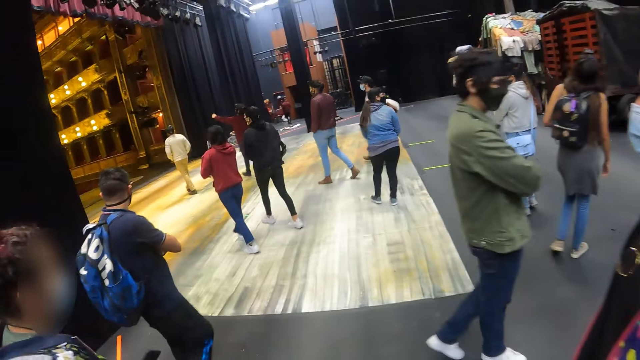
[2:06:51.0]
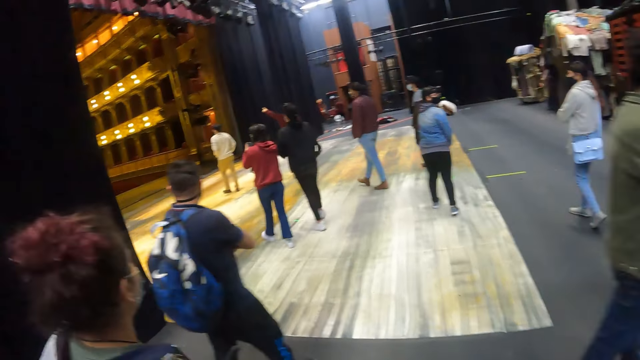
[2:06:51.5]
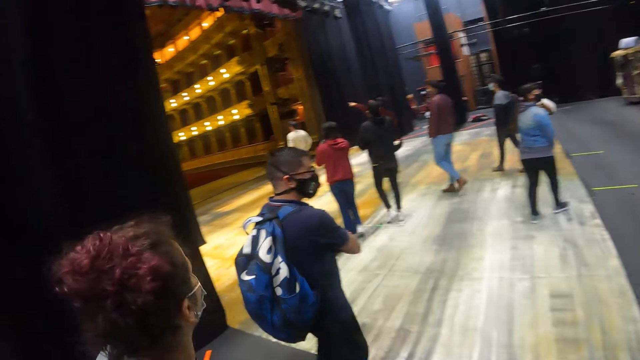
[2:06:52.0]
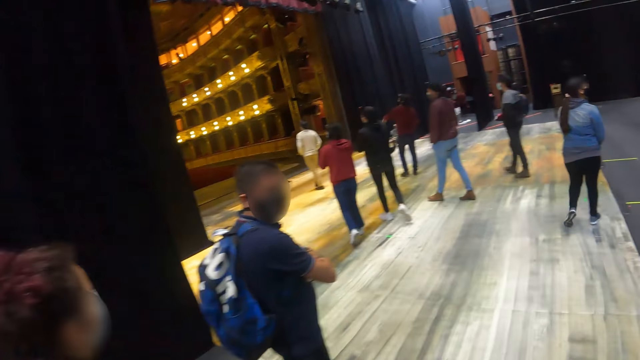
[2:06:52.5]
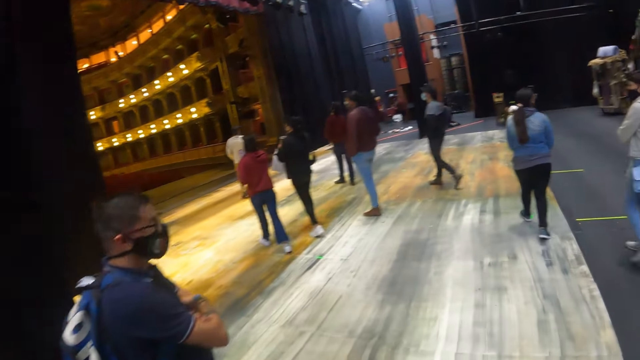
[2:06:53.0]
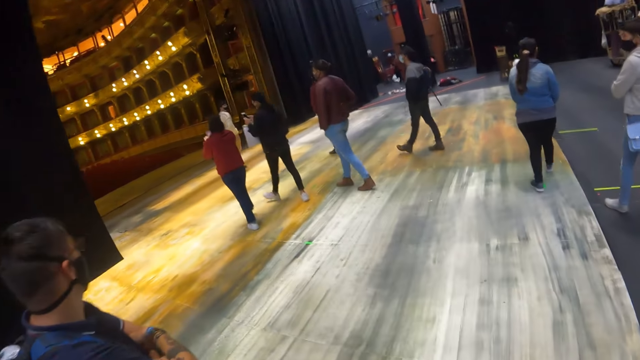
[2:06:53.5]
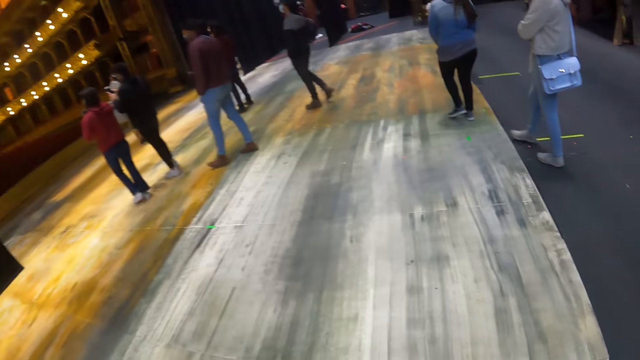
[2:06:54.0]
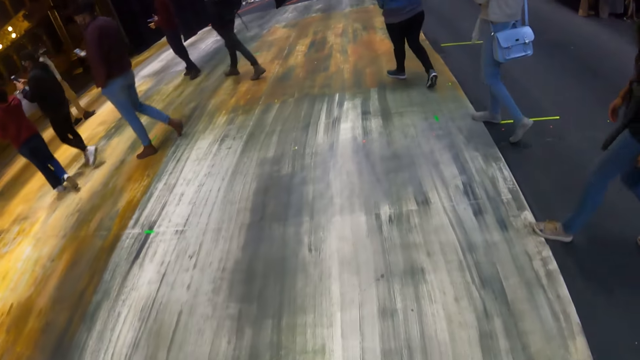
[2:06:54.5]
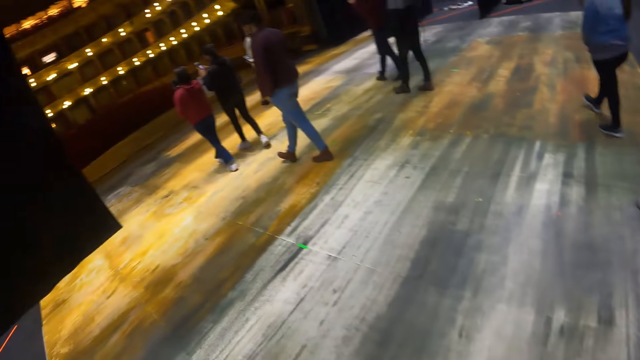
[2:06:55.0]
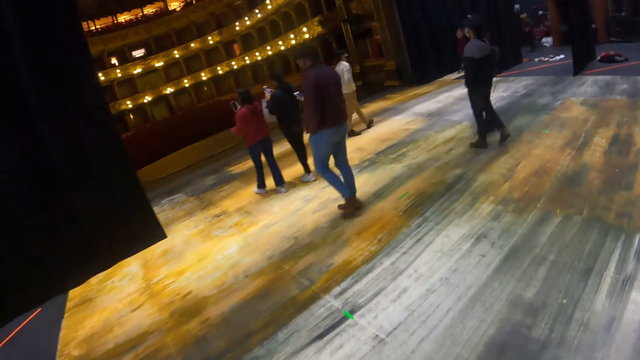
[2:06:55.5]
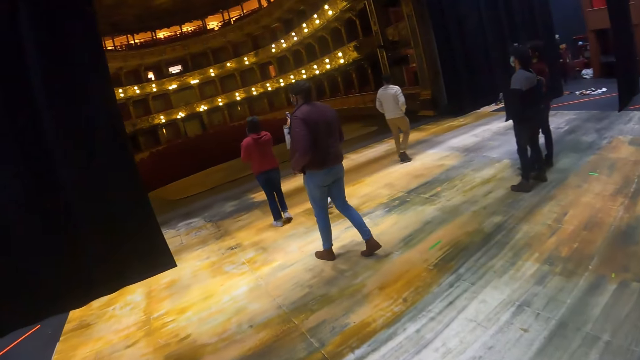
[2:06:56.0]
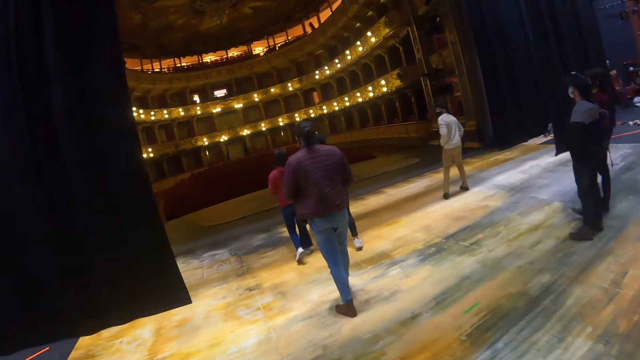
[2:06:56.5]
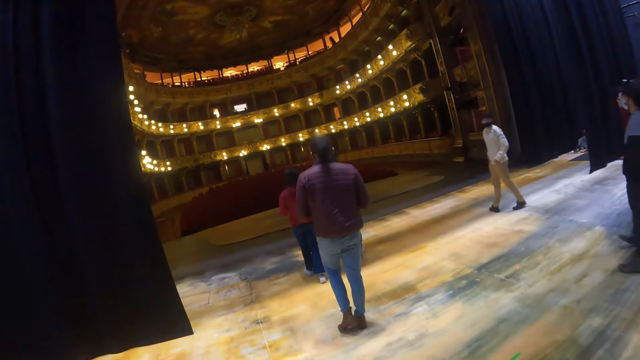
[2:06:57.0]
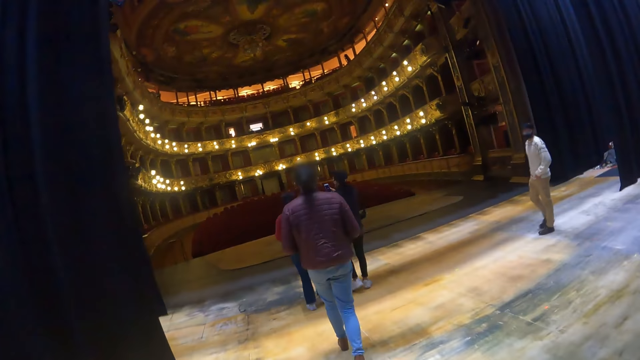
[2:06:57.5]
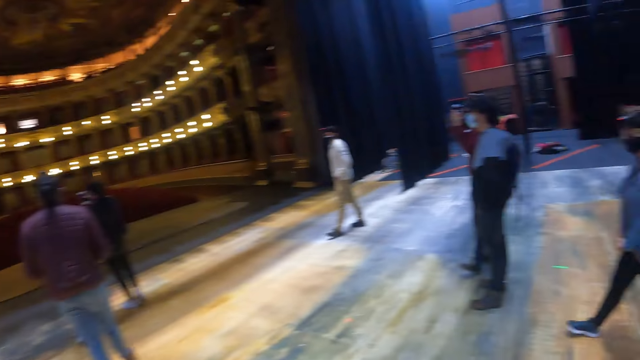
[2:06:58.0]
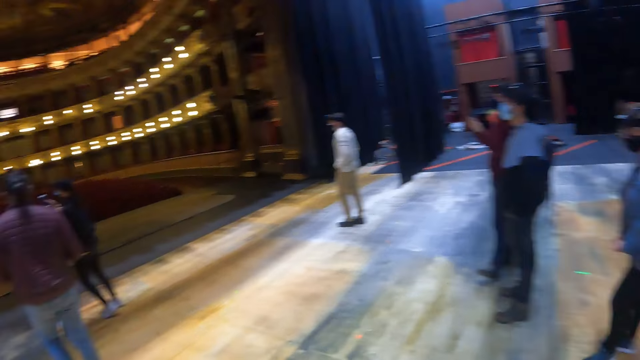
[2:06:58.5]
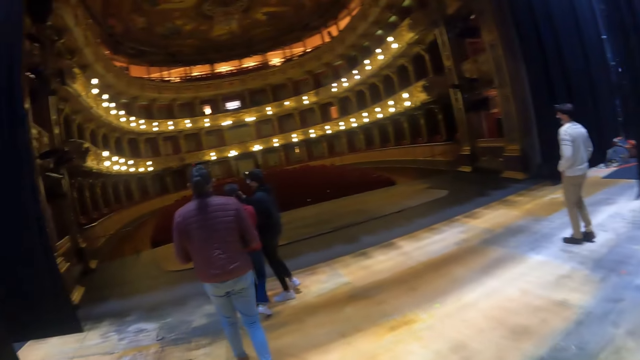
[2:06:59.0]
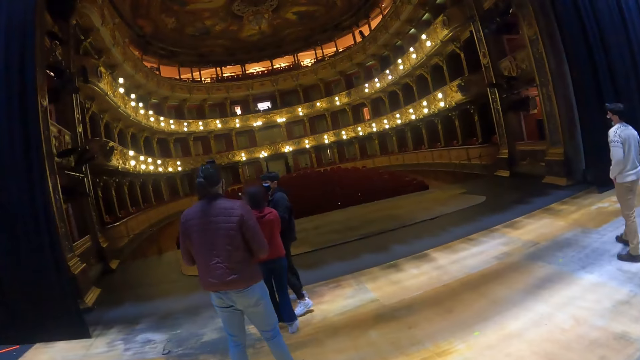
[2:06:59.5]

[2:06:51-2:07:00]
The camera wearer walks around the hall.

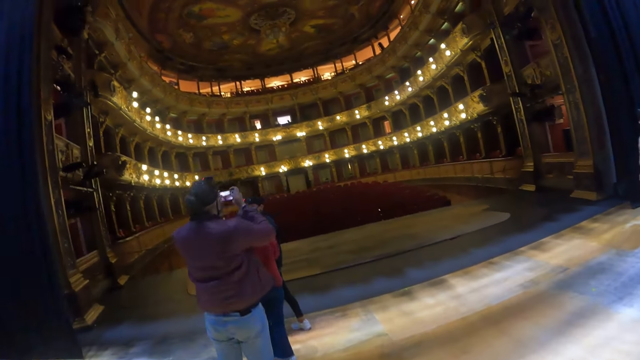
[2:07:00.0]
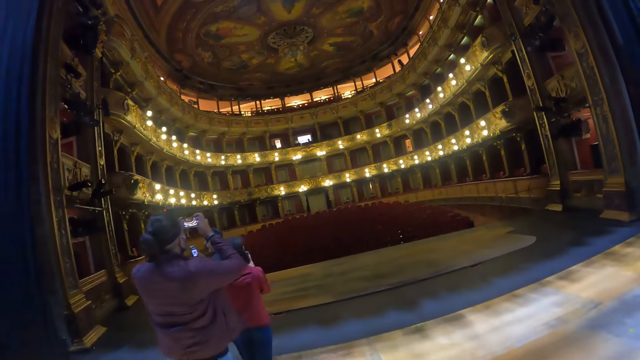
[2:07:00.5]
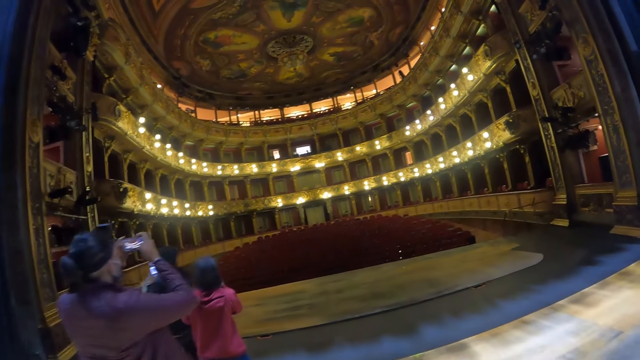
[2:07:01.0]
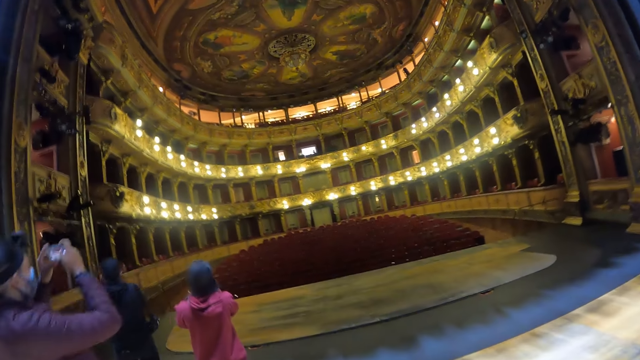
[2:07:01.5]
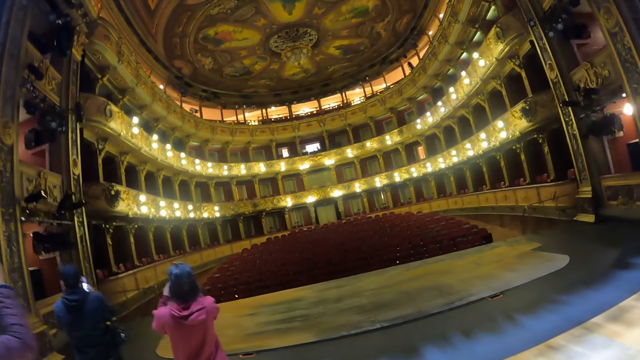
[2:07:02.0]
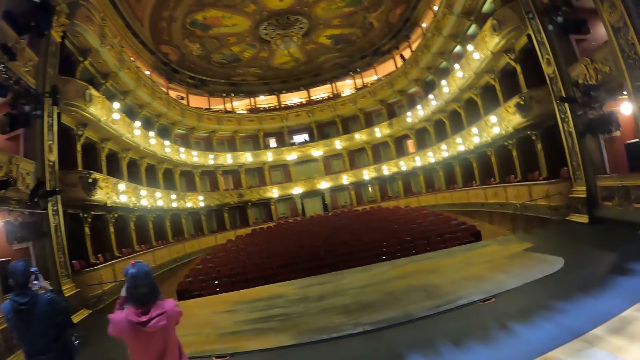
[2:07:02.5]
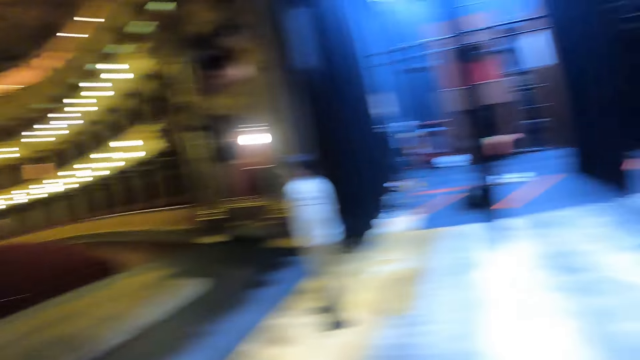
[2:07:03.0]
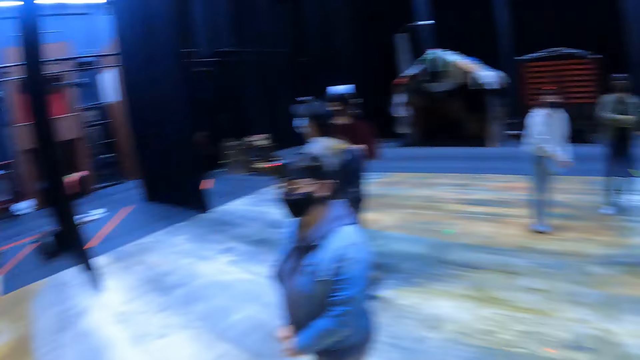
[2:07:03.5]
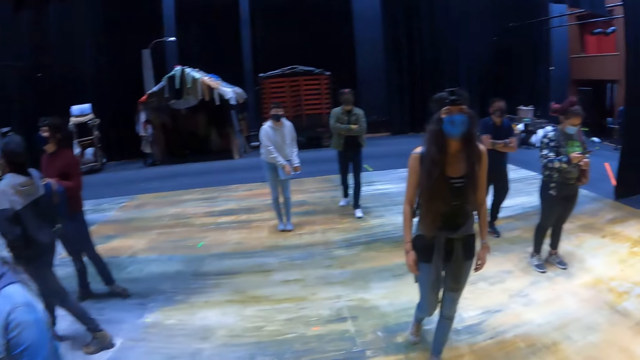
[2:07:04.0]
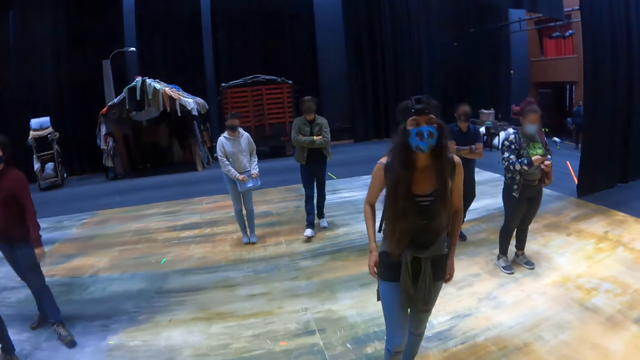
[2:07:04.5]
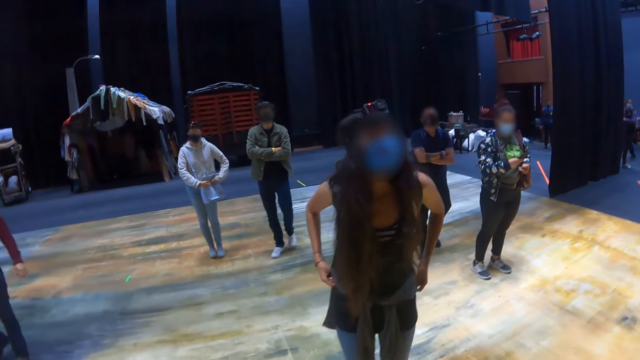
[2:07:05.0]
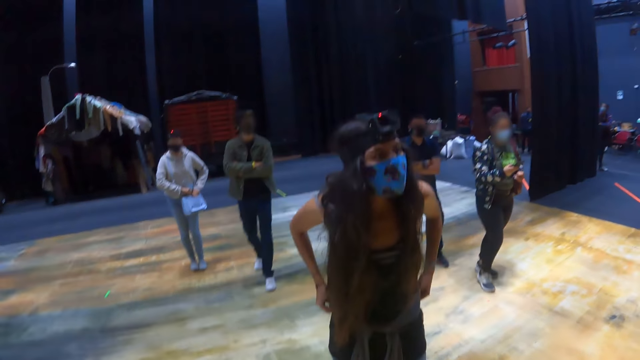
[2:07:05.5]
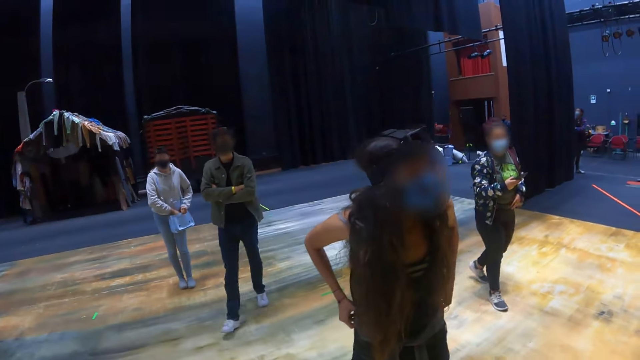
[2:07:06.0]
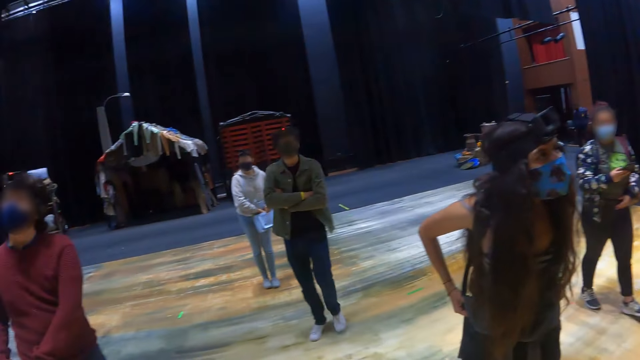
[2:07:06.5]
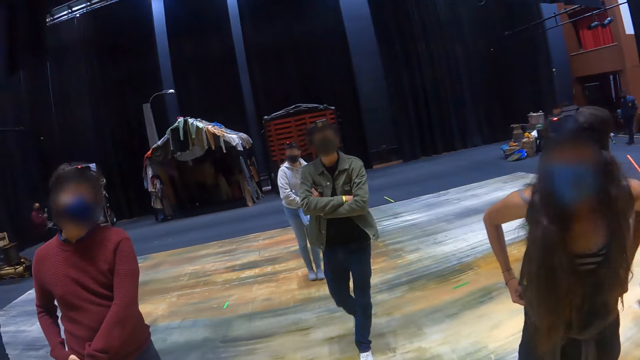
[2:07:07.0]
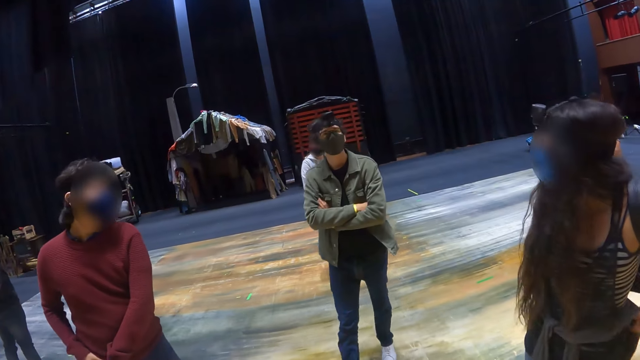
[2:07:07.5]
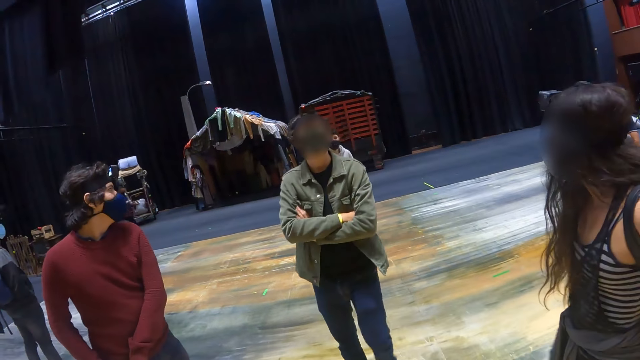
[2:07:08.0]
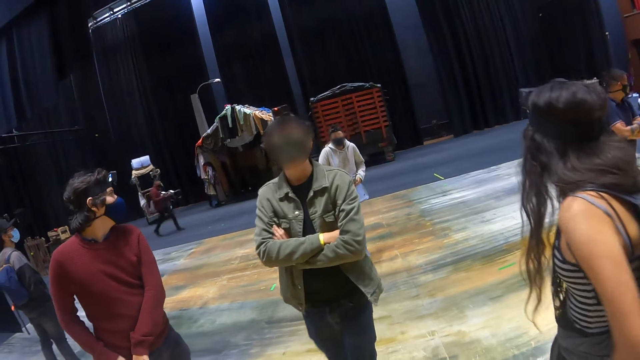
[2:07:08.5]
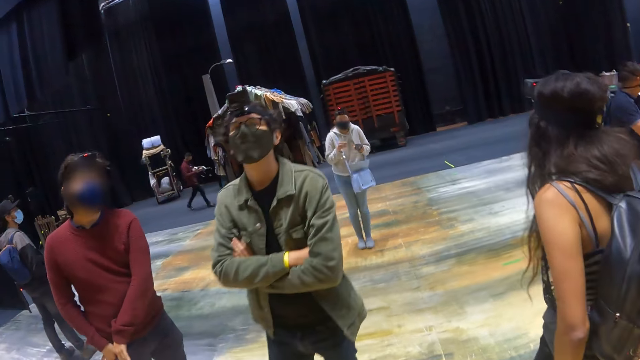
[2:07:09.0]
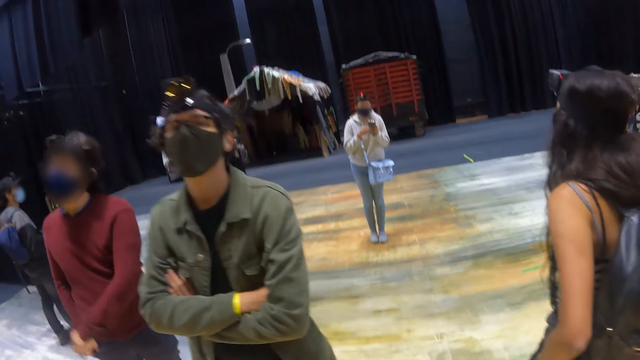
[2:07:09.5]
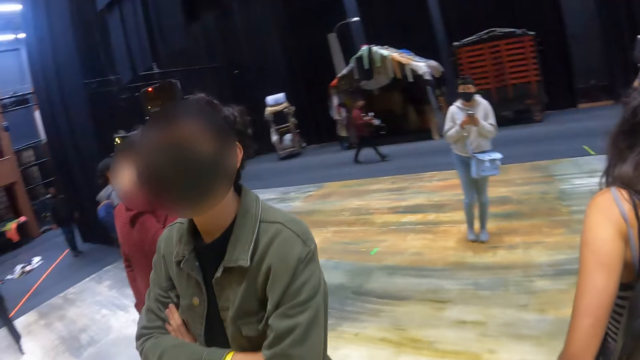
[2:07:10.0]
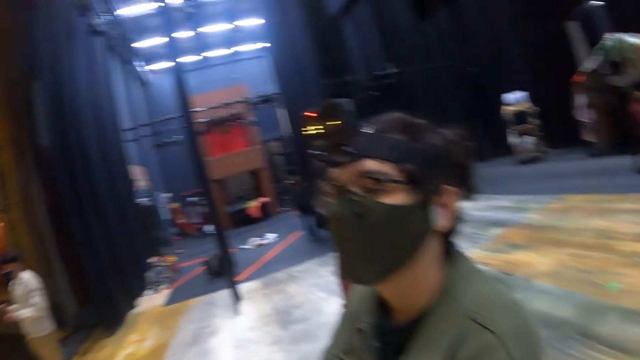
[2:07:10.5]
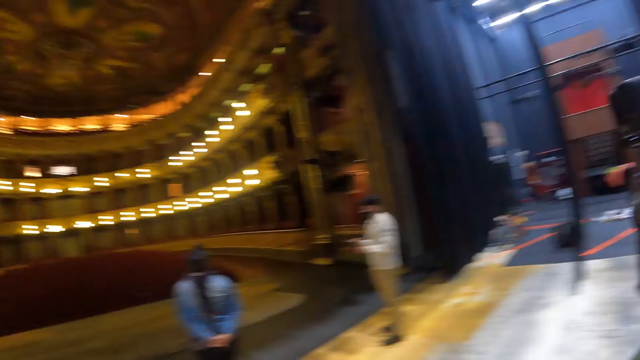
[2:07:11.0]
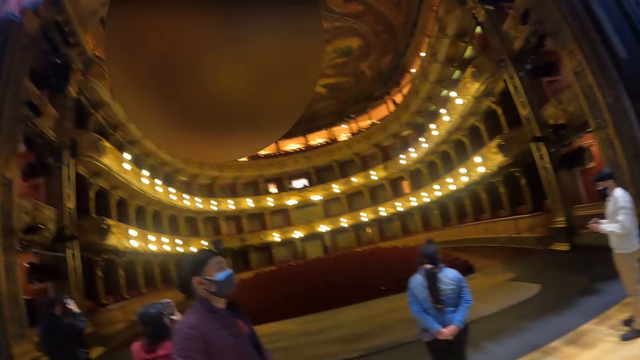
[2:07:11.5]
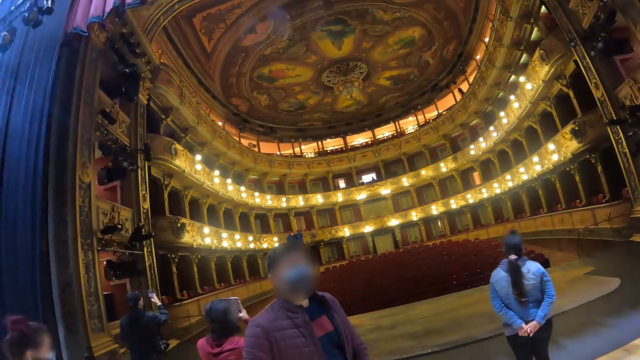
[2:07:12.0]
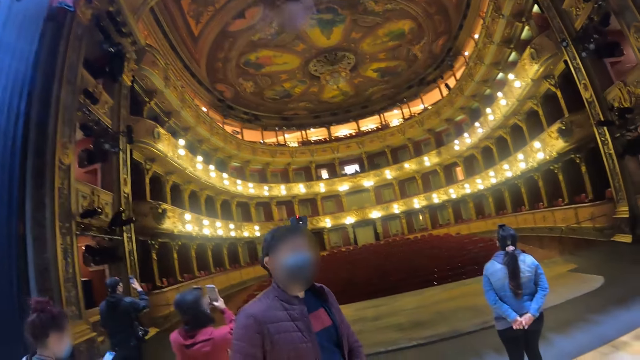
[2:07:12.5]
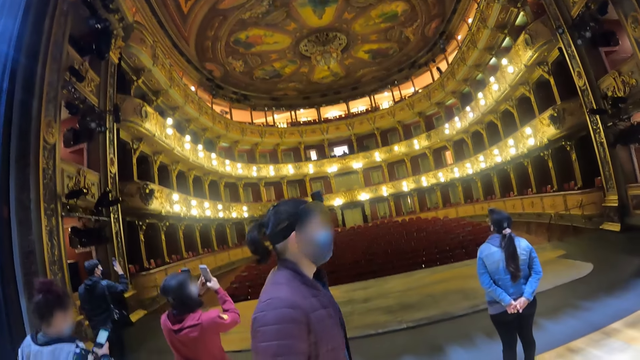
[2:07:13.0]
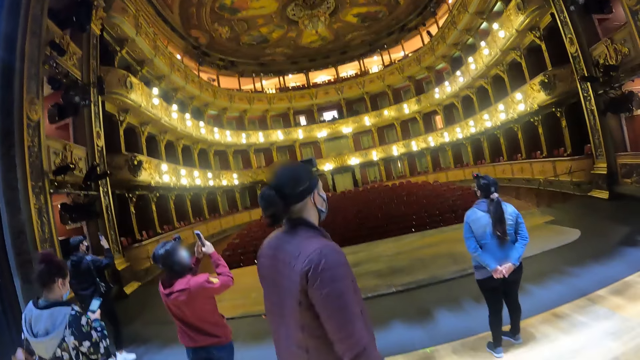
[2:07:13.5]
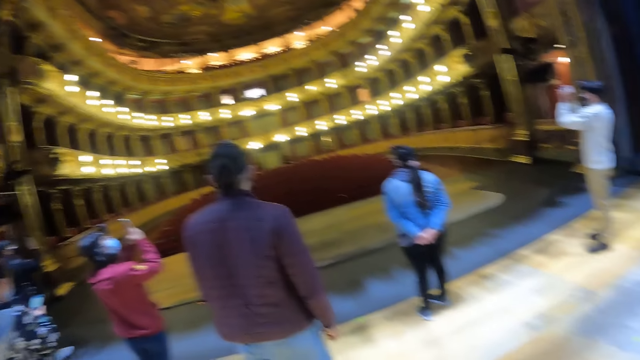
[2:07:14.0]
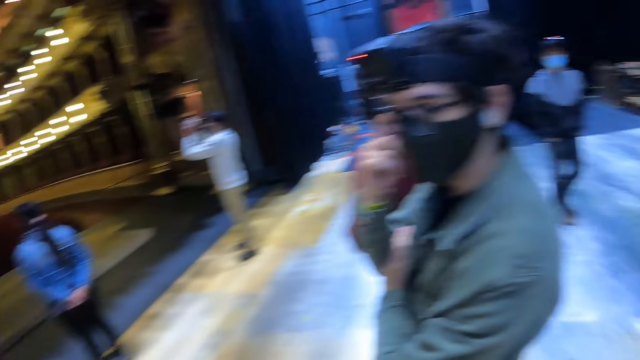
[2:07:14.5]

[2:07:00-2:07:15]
The camera wearer turns around. They look around the hall. They look around.
